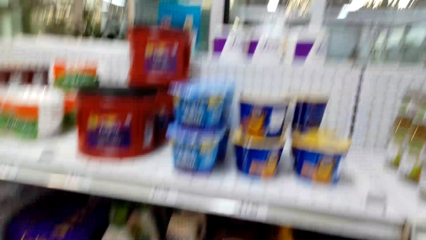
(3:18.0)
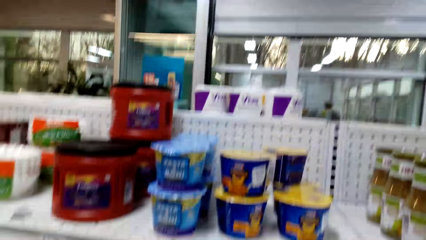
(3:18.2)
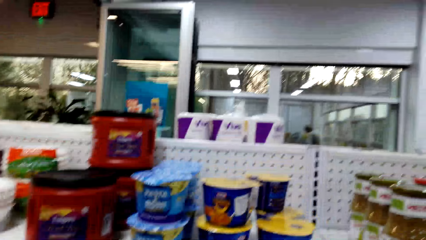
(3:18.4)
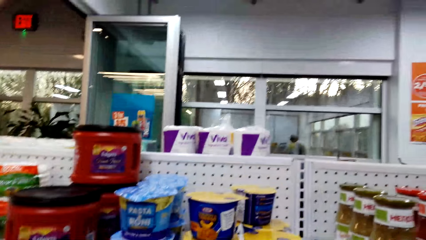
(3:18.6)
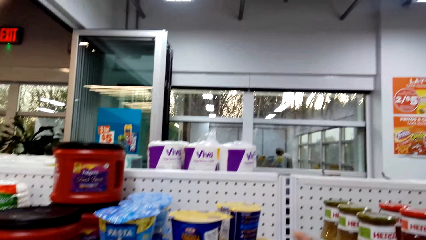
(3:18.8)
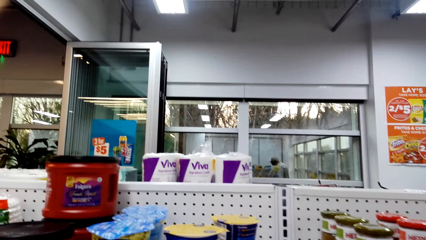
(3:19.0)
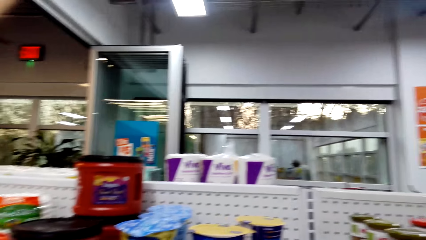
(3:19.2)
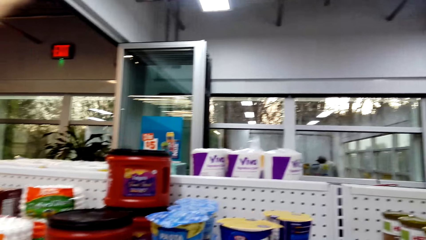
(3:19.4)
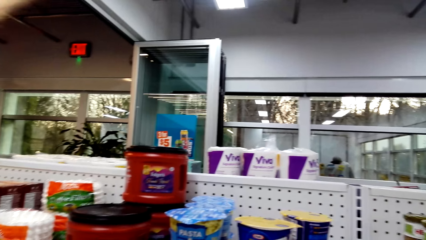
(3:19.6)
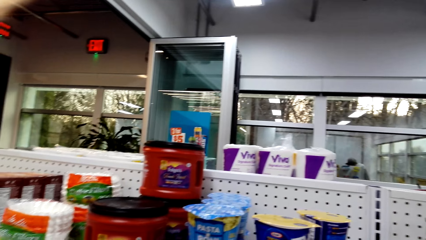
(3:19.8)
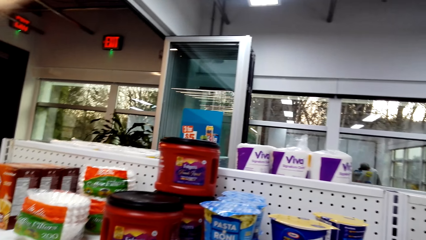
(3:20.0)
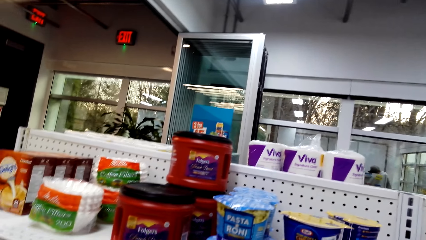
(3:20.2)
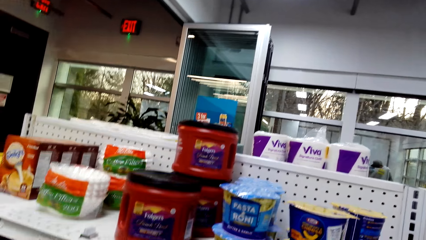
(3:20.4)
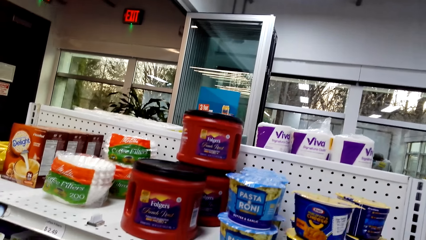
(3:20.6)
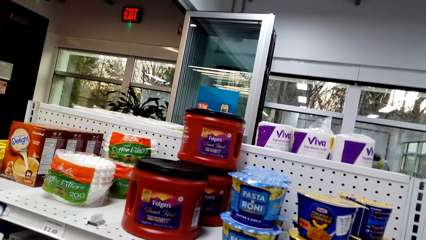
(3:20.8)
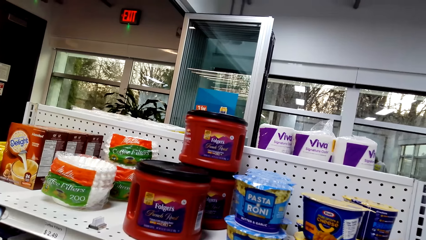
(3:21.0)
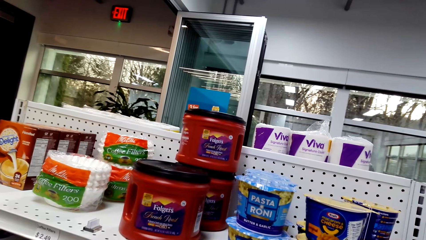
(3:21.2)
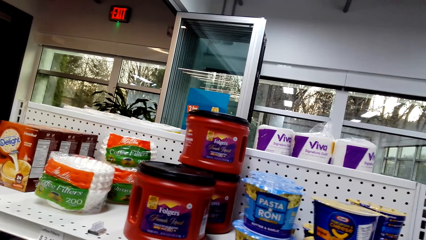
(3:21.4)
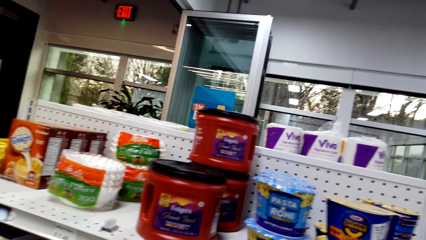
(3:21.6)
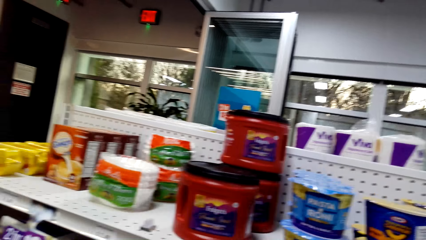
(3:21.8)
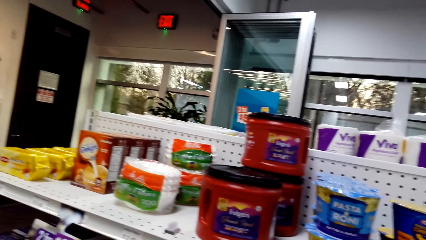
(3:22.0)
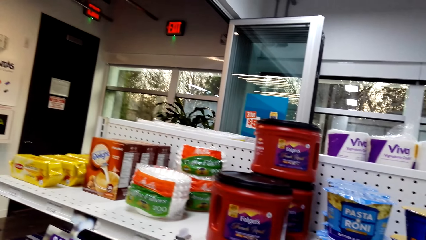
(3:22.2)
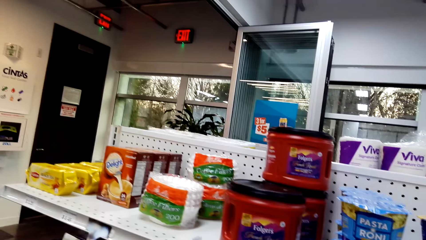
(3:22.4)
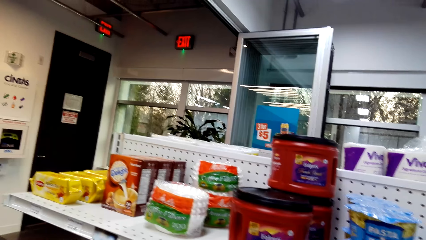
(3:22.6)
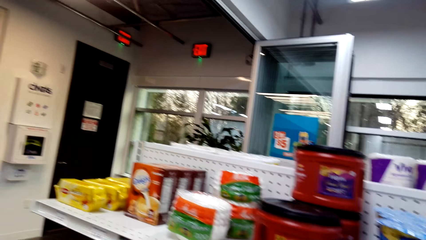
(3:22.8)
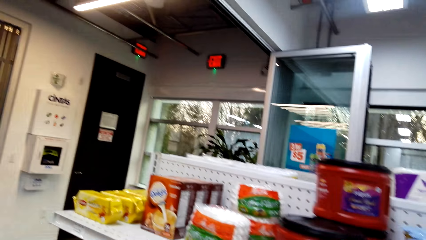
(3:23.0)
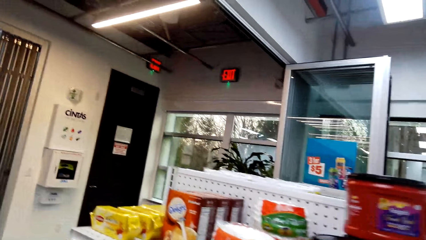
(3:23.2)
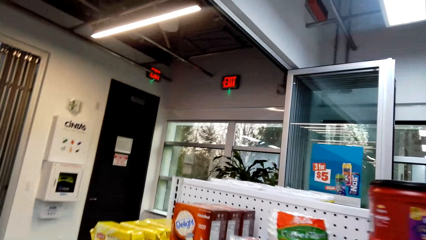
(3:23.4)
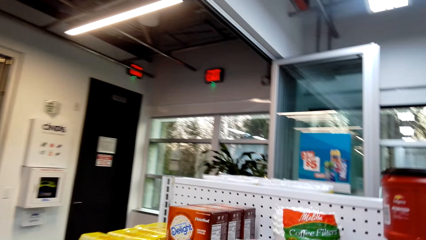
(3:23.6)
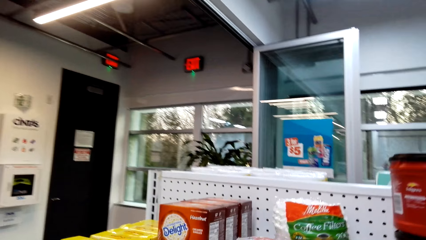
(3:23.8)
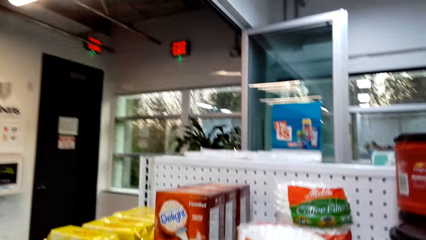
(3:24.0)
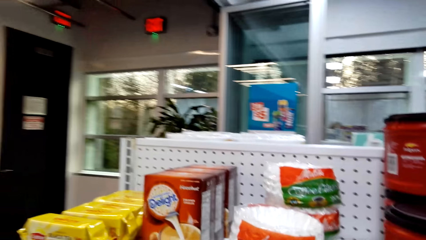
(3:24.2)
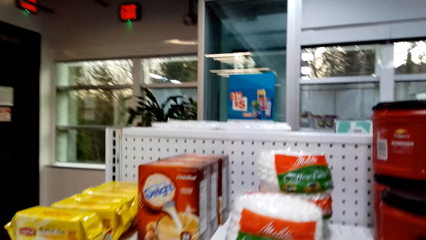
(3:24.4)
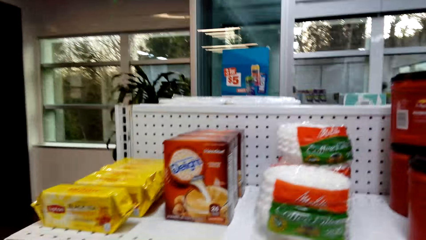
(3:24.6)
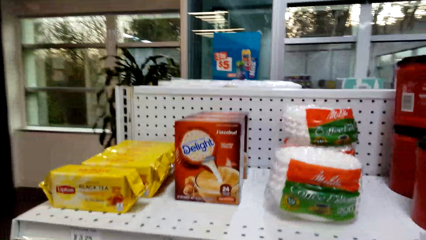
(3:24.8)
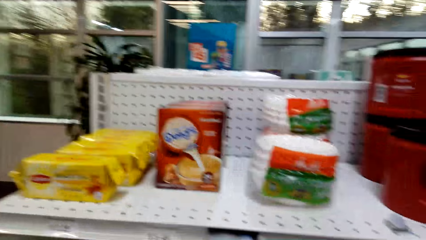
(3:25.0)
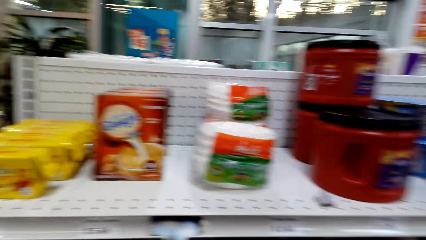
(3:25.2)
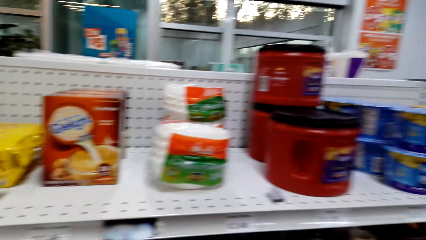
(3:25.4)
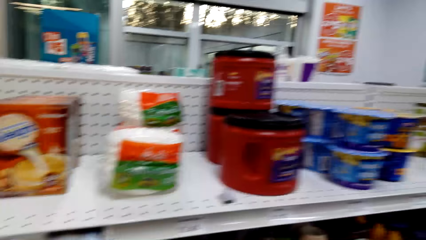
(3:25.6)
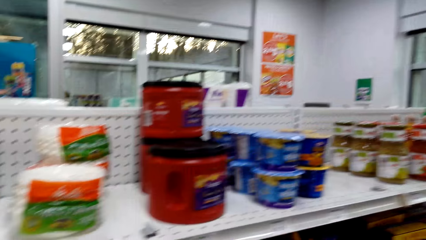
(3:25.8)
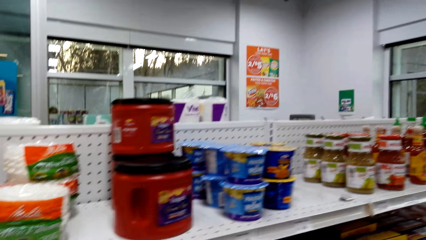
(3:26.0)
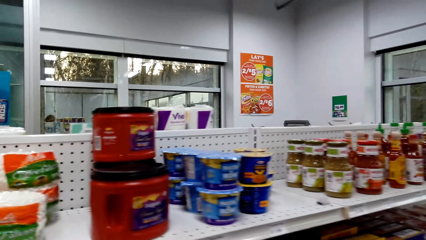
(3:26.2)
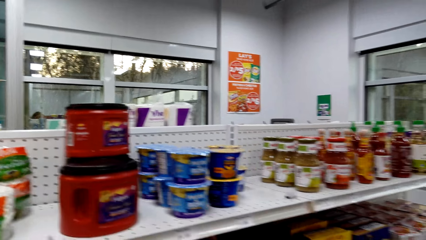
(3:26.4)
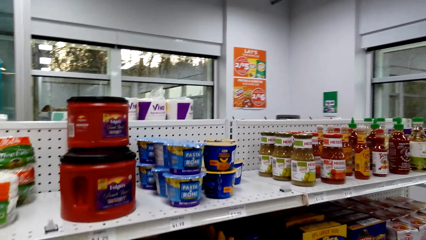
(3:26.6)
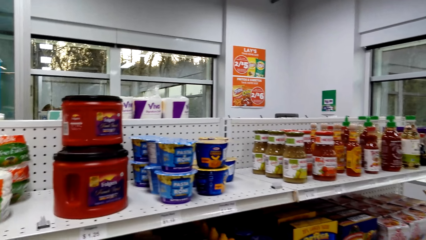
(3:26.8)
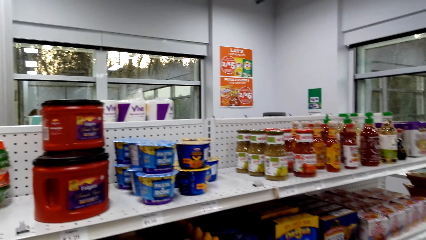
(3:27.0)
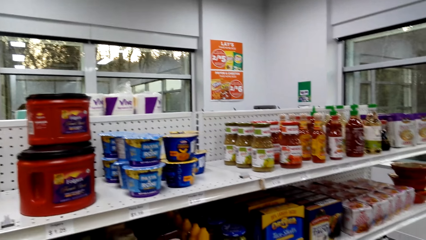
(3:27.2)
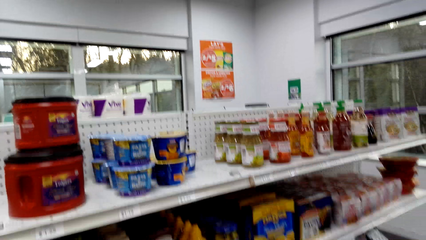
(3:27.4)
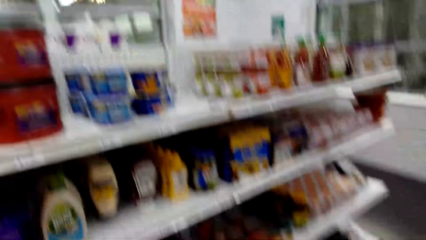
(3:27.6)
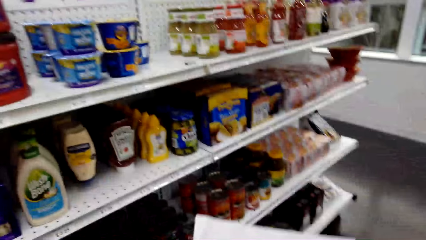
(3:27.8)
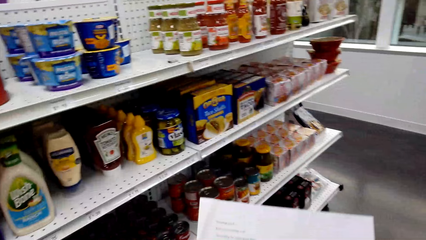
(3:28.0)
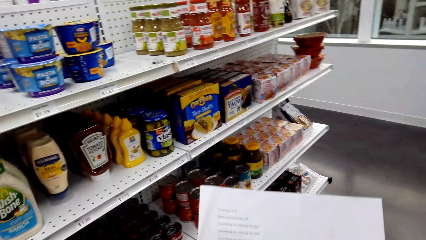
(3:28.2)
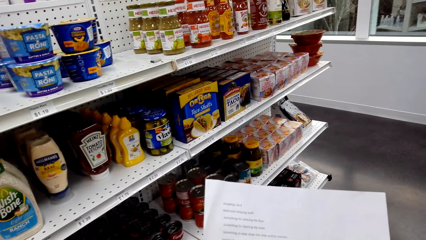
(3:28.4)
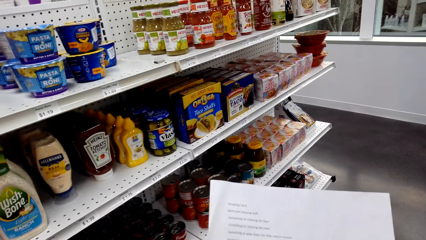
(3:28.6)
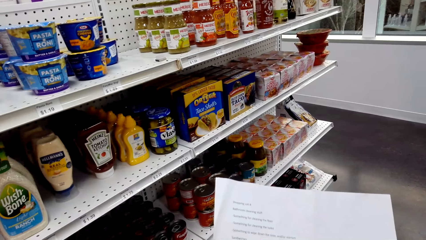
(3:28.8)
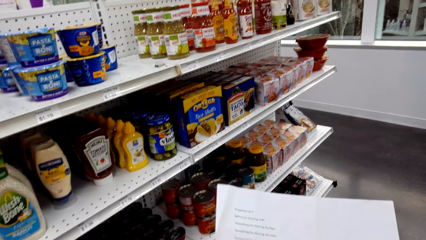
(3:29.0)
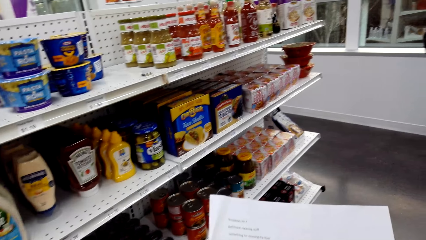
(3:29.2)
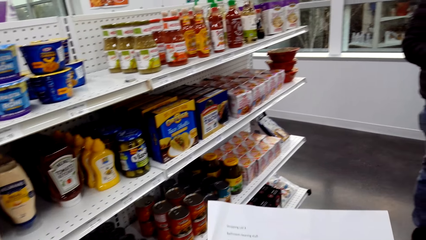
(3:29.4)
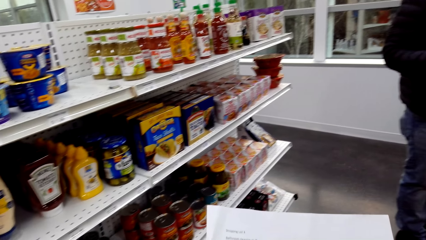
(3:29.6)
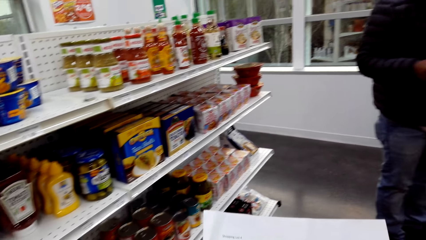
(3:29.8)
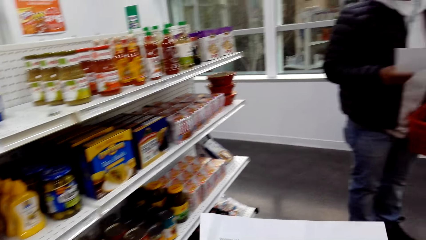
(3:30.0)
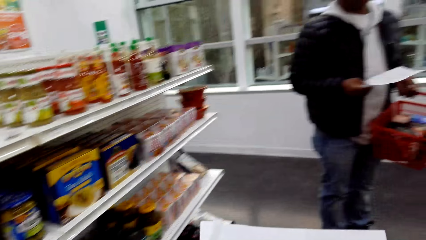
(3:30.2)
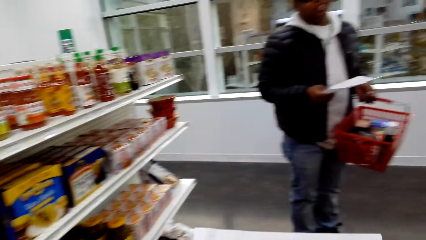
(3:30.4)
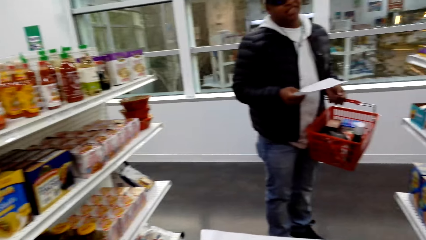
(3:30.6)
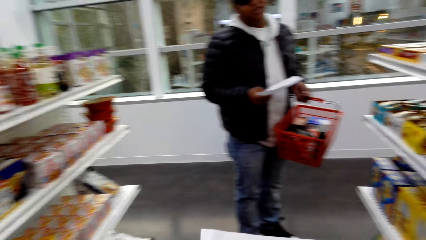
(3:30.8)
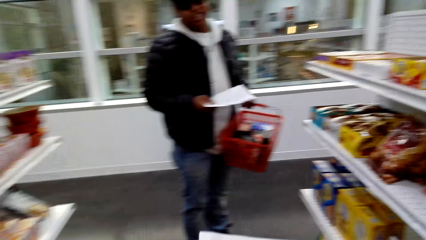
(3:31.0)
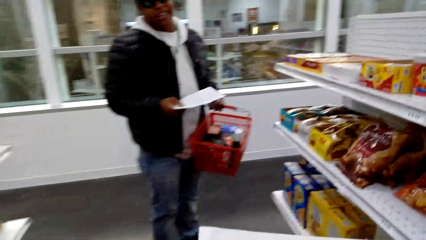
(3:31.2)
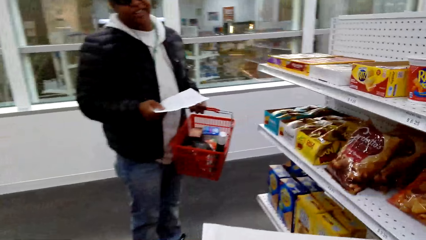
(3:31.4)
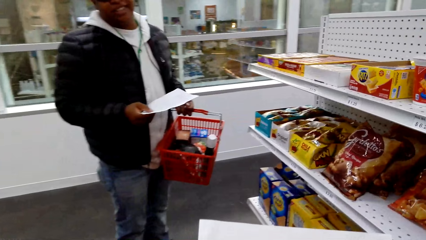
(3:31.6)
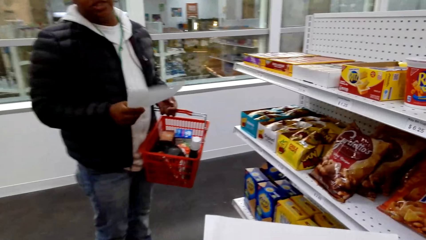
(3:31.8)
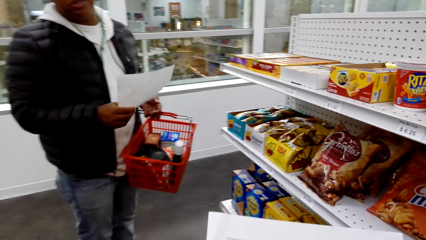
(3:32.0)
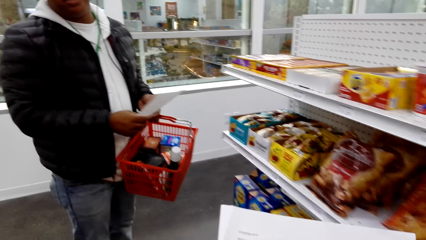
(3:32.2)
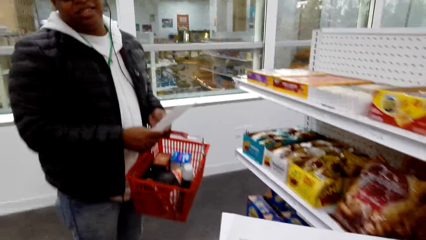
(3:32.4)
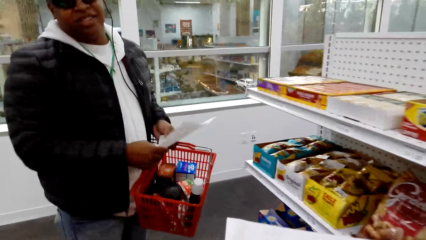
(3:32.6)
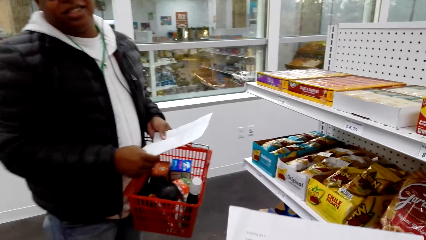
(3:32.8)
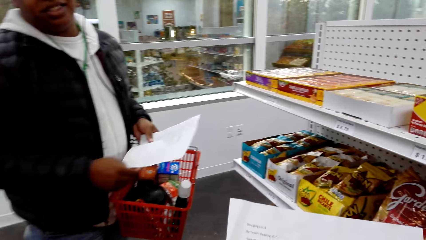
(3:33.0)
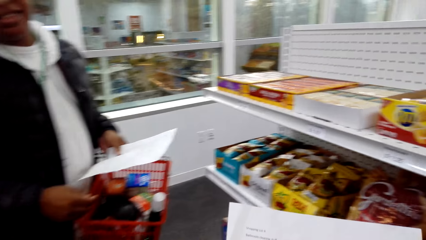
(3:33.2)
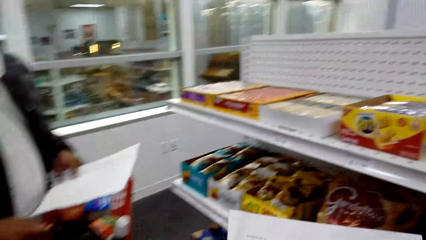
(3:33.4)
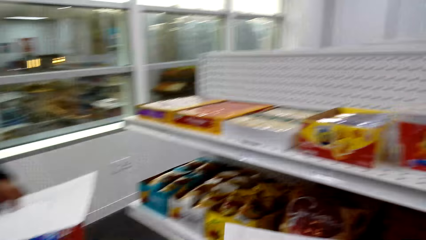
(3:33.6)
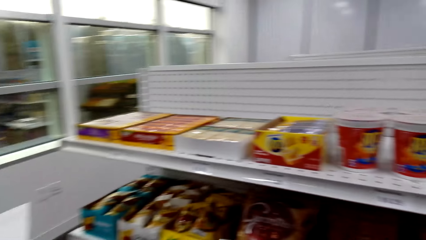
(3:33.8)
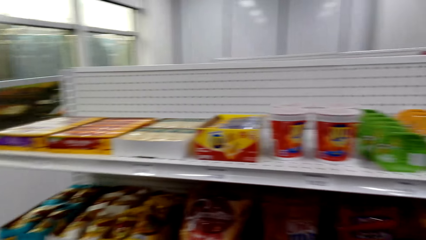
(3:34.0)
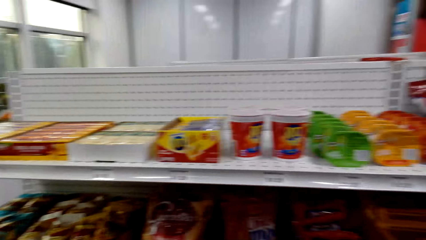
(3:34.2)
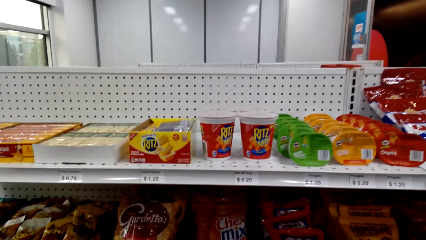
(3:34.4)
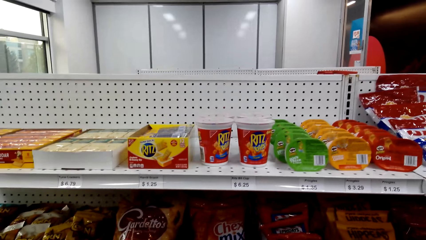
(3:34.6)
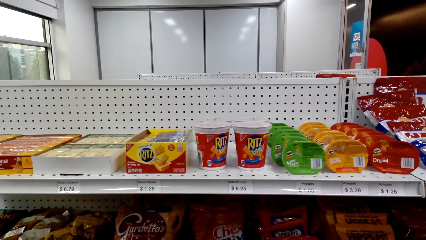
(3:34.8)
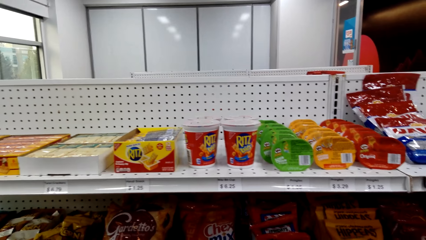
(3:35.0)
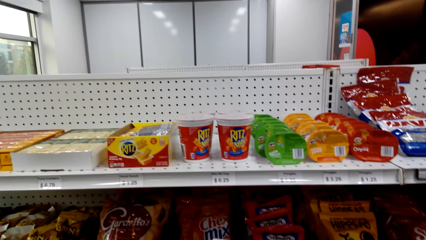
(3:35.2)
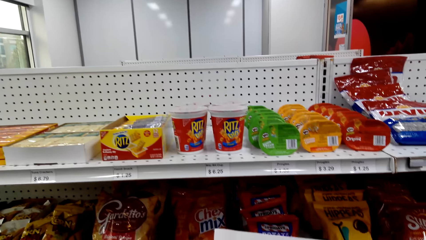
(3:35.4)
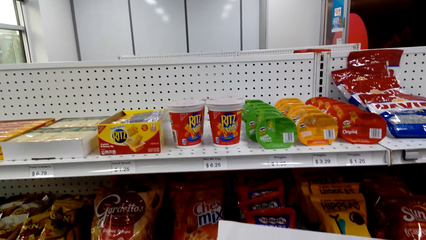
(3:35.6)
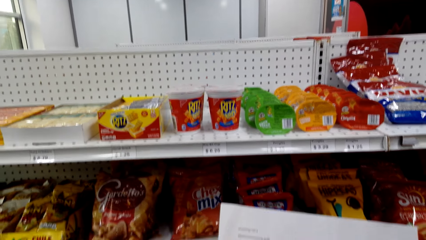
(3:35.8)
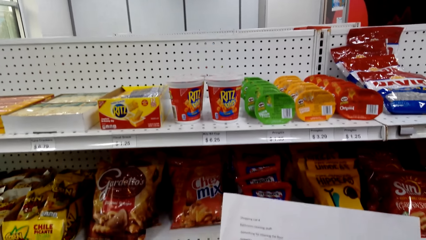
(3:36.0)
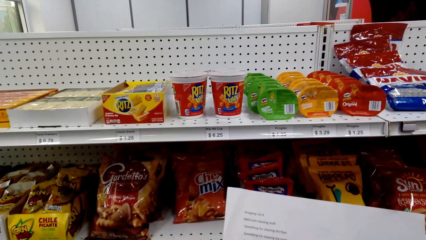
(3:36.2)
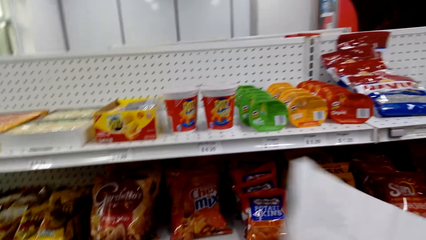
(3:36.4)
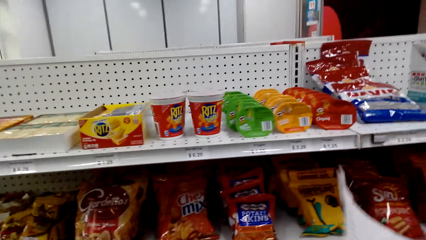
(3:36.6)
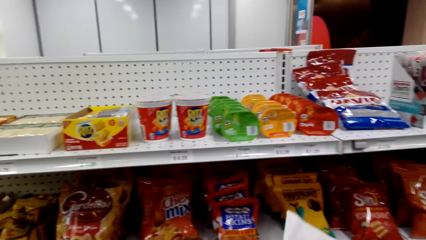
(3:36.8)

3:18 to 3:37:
The camera wearer looks around. They read the paper. They talk to a man. The man holds a shopping basket and holds a paper. The camera wearer moves around.
